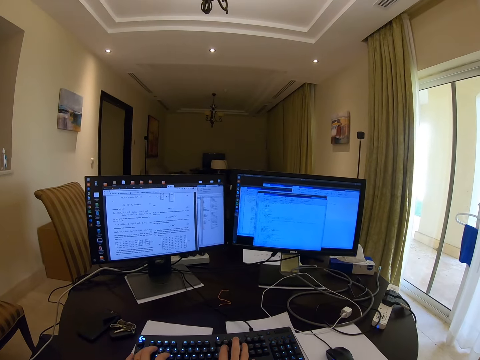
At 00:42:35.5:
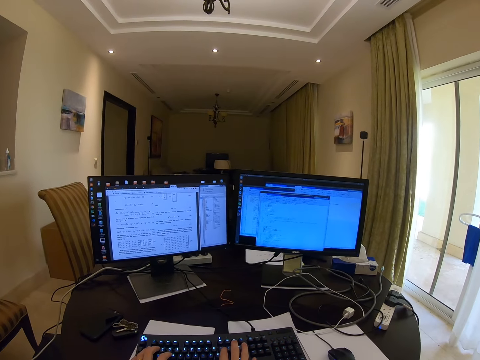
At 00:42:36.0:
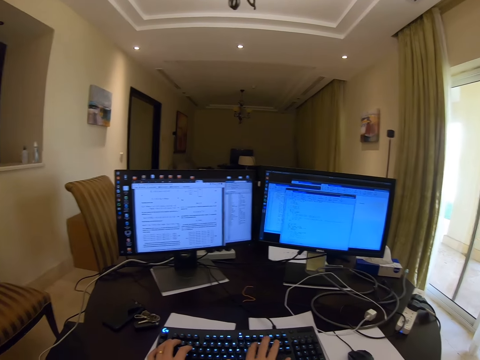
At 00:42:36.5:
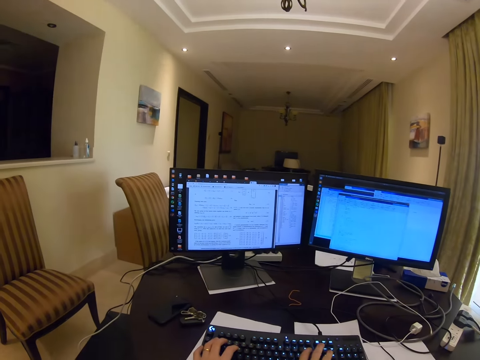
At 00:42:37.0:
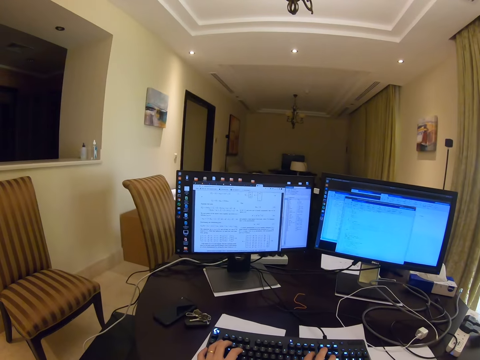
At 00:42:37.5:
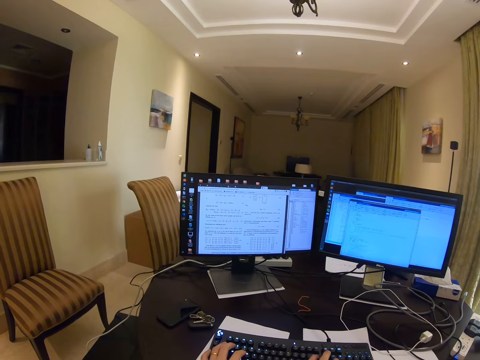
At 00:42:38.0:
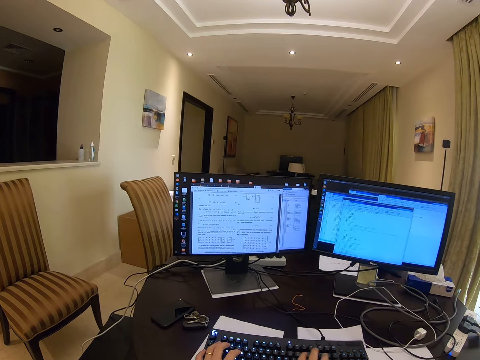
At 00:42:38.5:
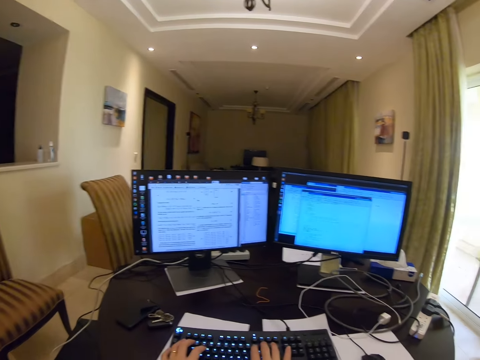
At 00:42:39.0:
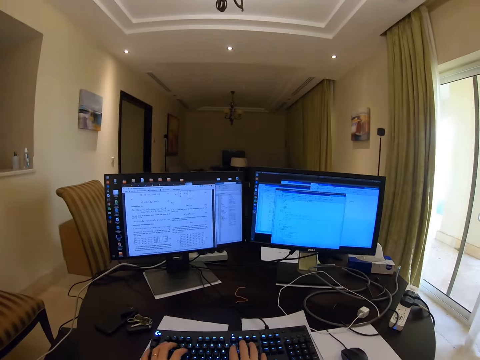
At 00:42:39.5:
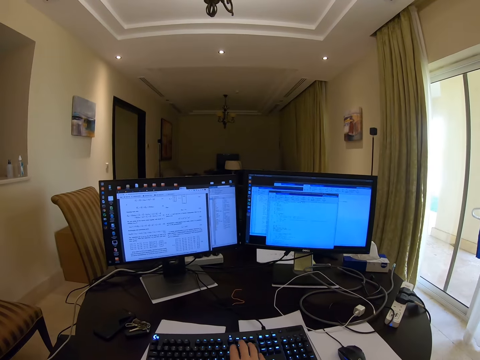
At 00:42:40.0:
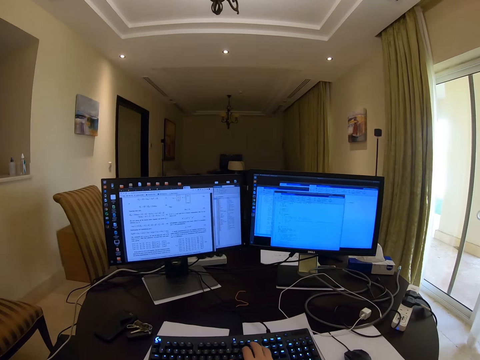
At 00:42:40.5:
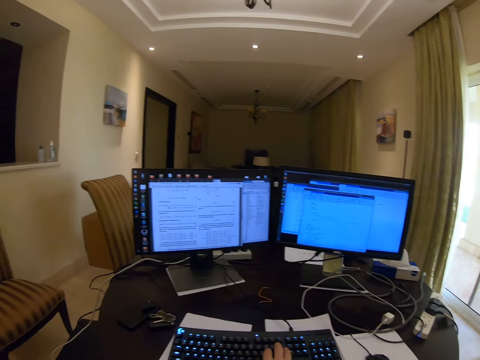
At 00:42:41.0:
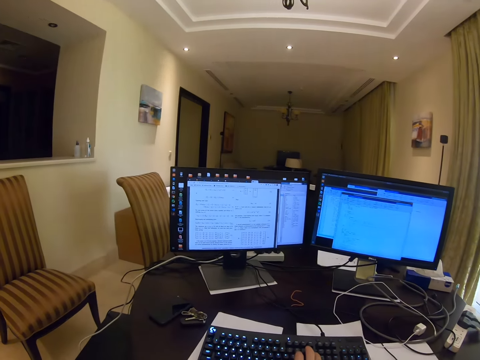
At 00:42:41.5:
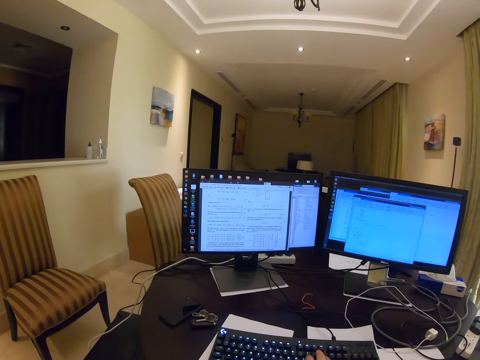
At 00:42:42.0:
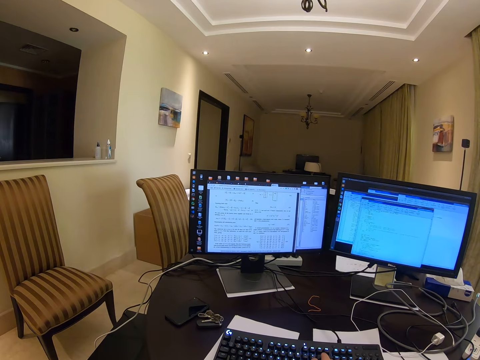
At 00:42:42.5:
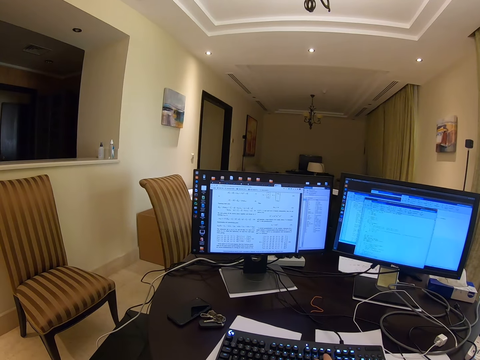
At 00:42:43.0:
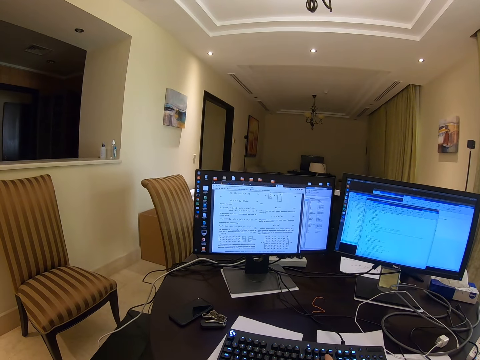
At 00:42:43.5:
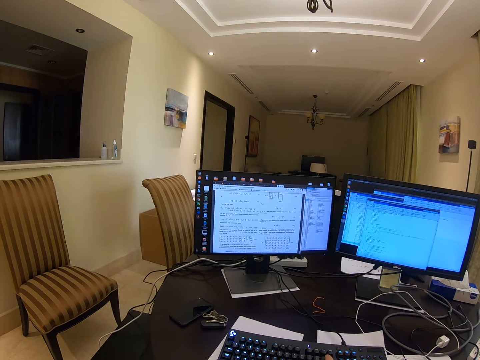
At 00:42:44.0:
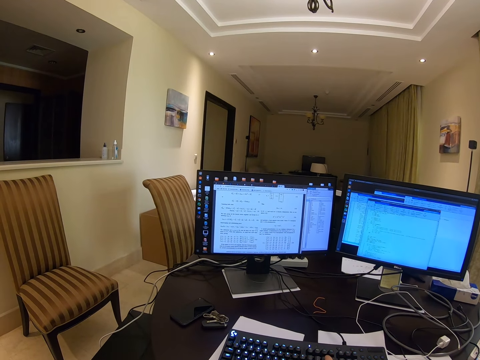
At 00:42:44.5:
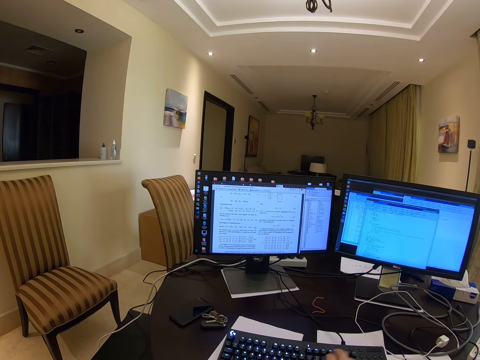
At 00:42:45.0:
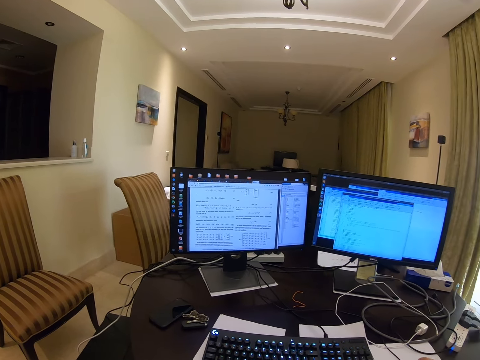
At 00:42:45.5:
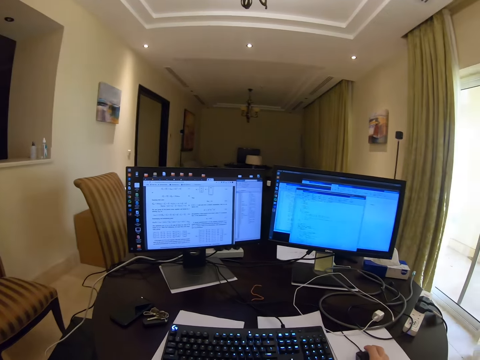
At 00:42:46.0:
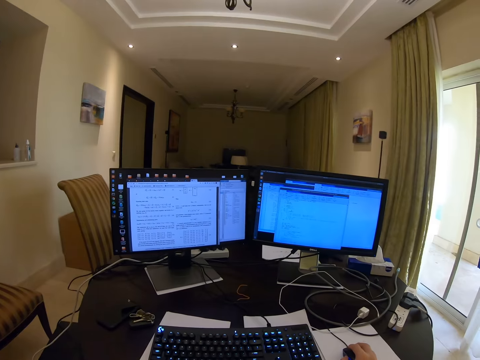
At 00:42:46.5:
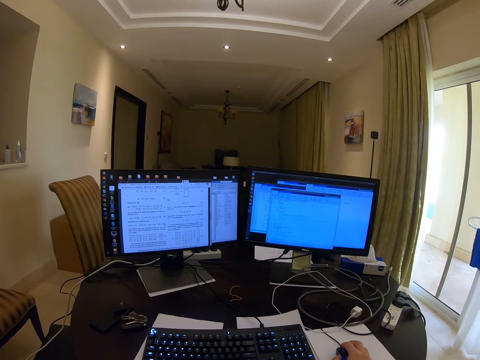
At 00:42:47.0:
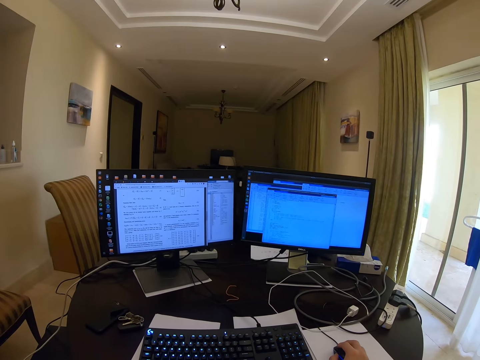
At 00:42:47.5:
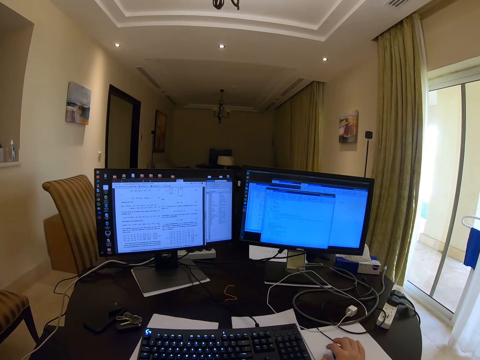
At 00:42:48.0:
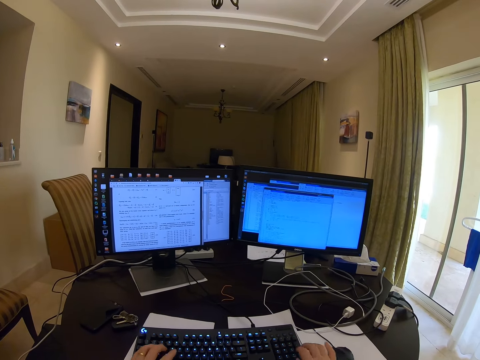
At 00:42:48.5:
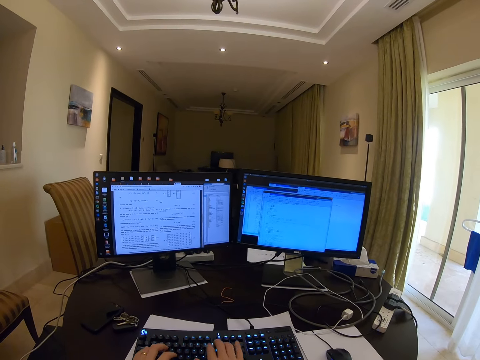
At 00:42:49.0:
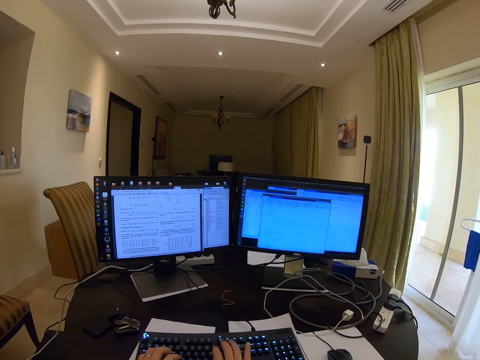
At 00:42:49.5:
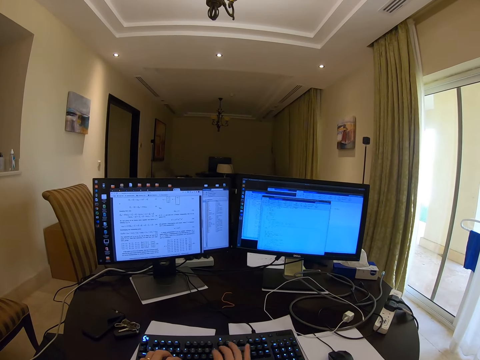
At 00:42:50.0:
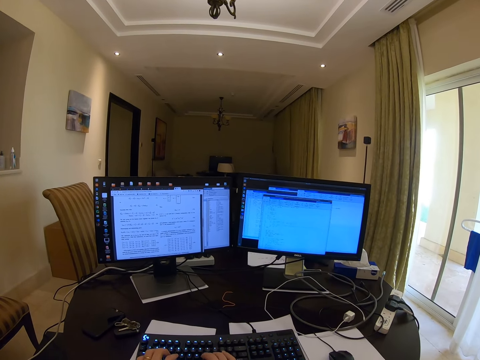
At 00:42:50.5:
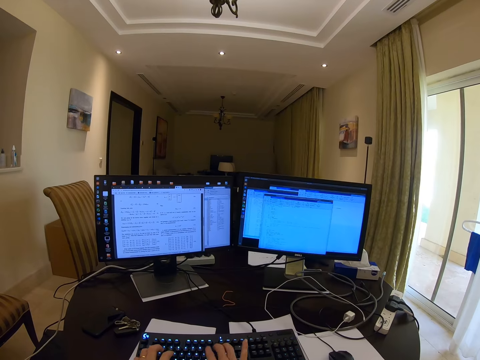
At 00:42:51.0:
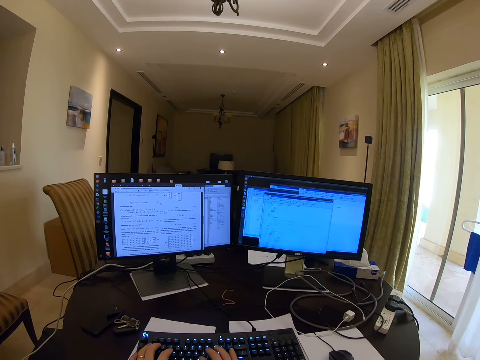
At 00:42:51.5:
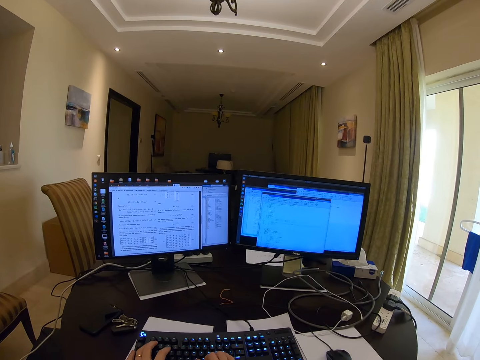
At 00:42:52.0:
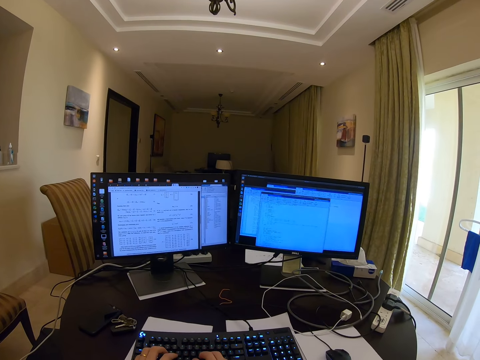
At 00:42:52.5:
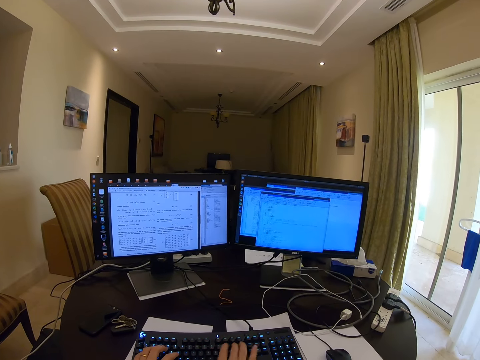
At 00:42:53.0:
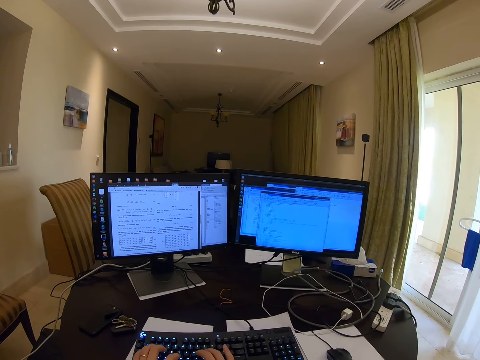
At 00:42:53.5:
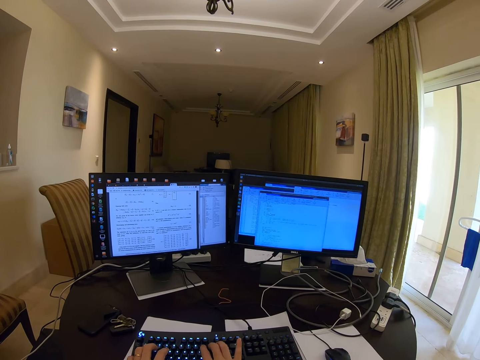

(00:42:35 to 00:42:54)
The camera wearer holds the mouse. They type words. They operate on the mouse. They operate on the keyboard. They hold the mouse.

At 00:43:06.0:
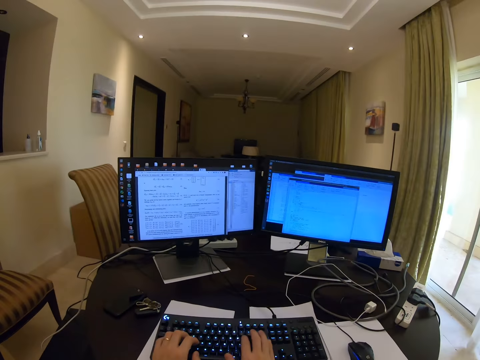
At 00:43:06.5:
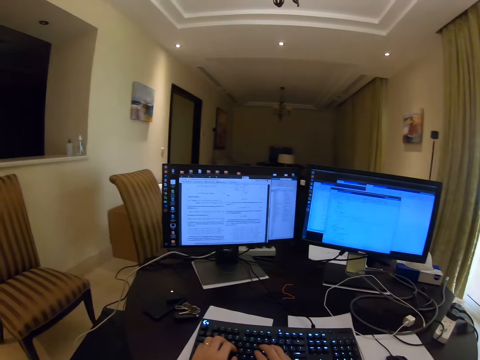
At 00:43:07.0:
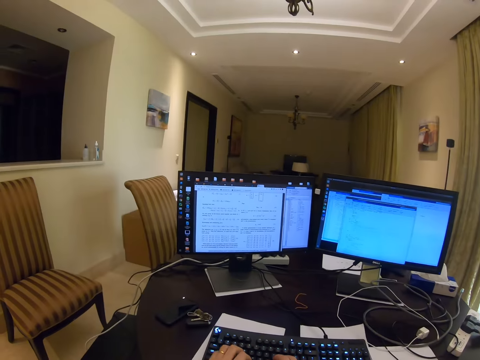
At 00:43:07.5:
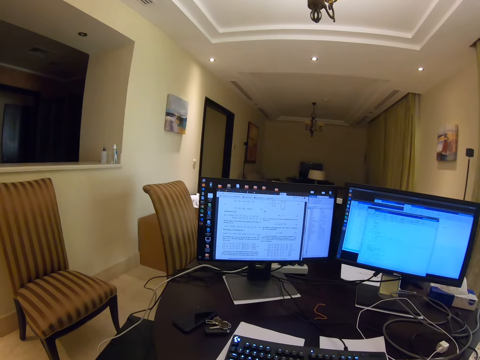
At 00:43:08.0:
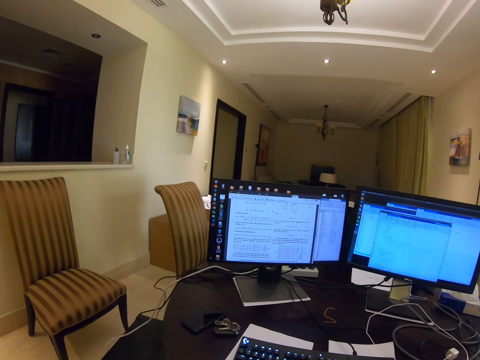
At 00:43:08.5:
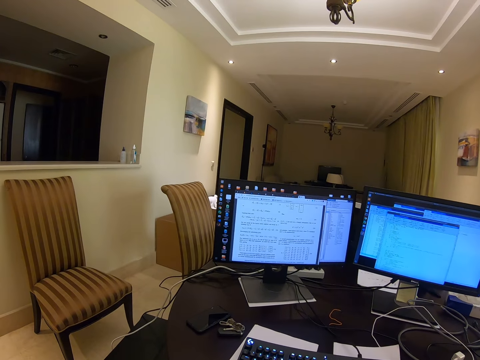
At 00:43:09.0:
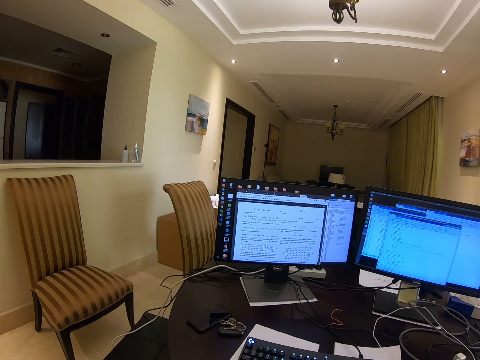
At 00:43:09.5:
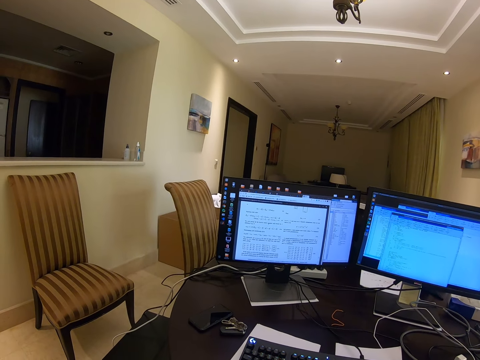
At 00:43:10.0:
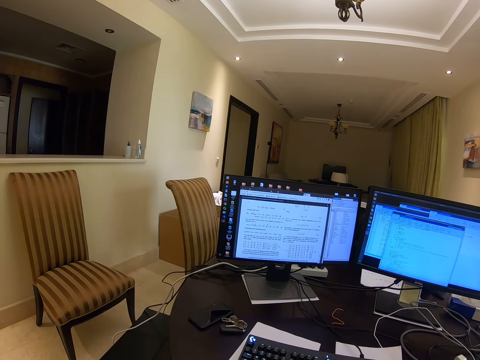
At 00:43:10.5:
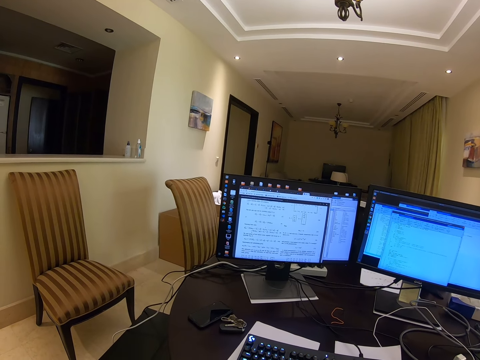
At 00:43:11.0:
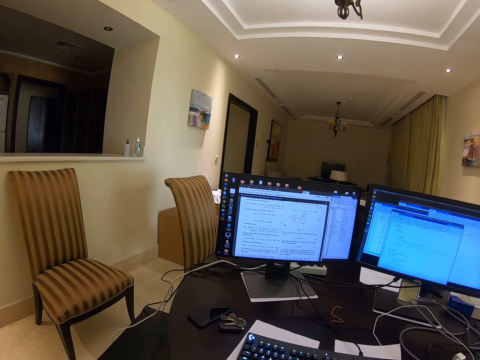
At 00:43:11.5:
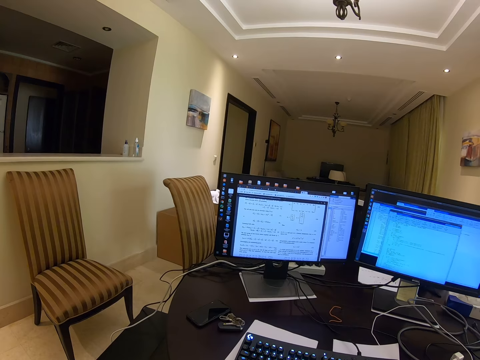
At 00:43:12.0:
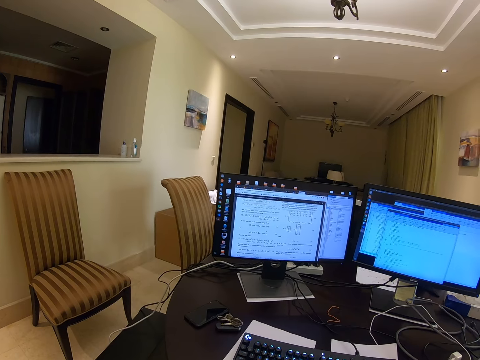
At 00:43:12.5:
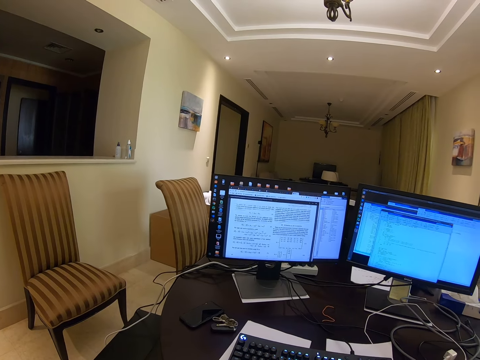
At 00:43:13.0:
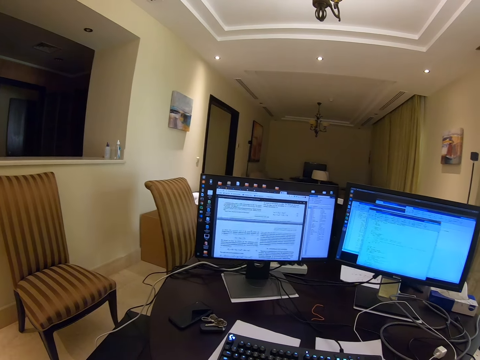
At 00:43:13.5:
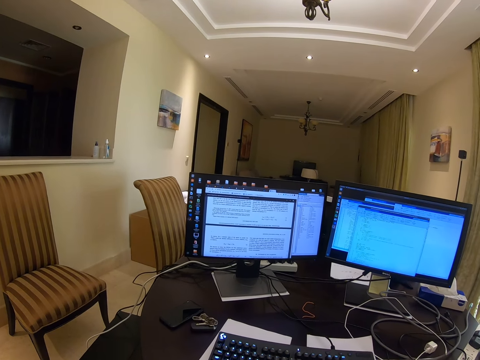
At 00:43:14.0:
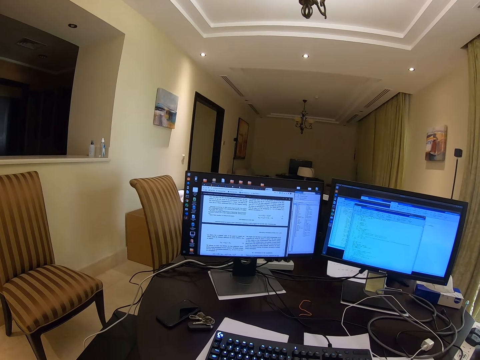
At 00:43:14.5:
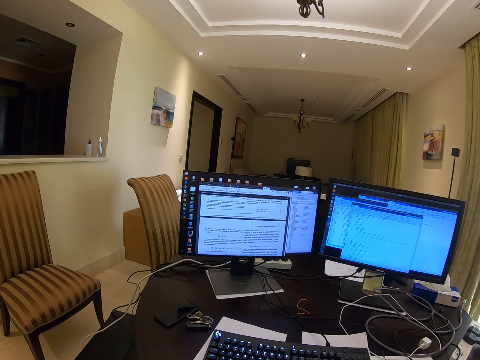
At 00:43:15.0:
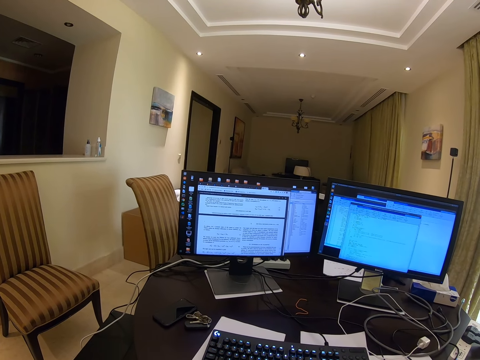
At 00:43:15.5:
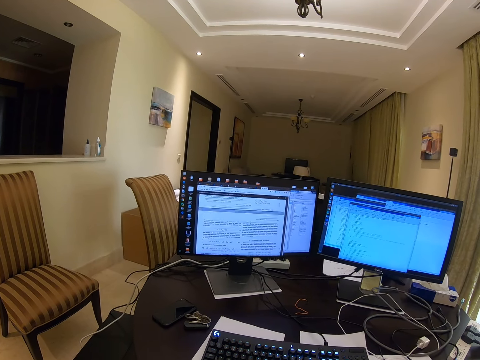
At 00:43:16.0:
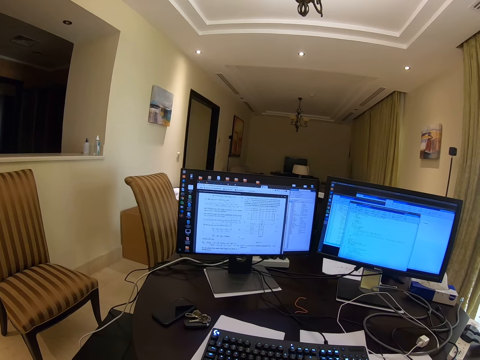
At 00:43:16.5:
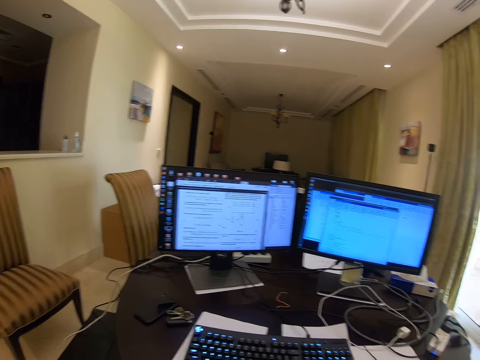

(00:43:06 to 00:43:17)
The camera wearer stares at two monitors.
